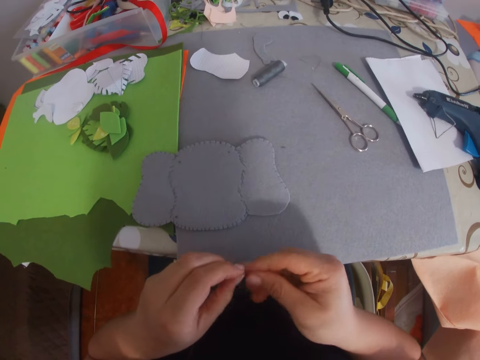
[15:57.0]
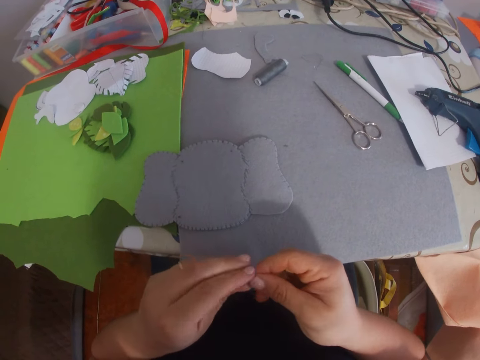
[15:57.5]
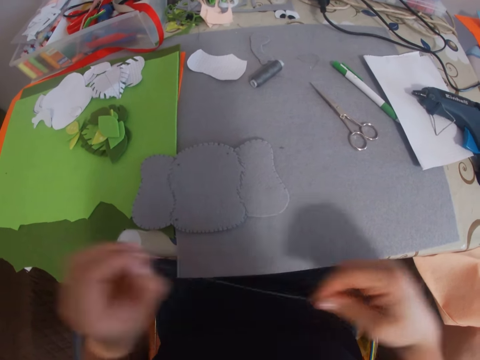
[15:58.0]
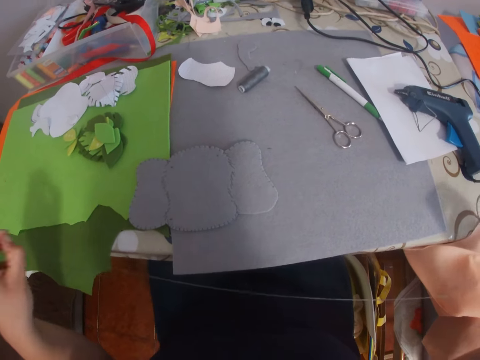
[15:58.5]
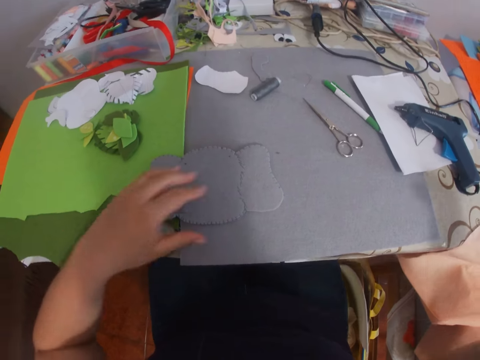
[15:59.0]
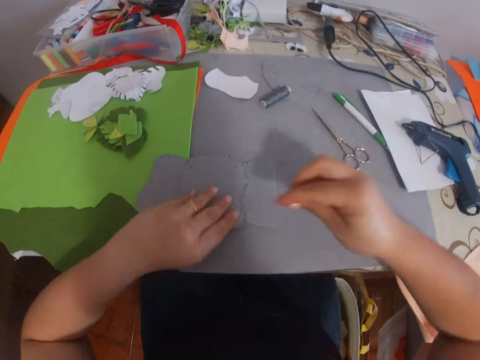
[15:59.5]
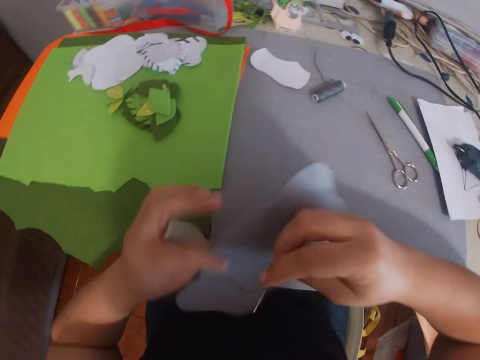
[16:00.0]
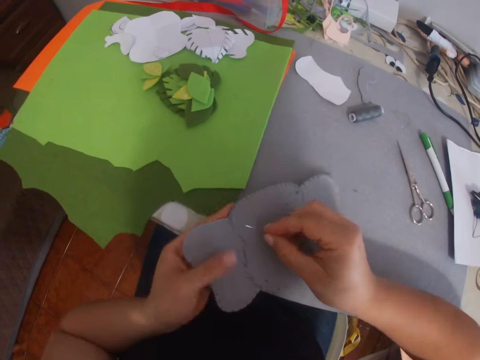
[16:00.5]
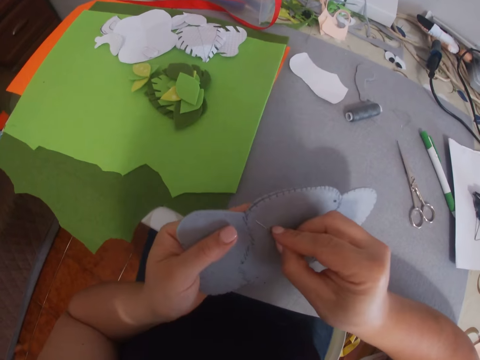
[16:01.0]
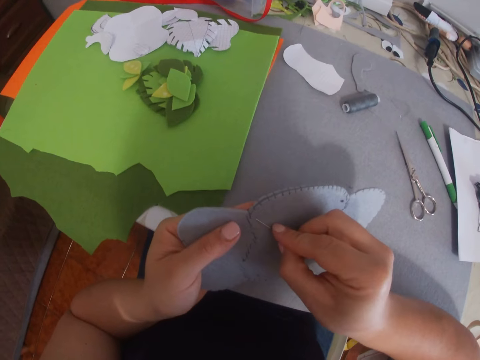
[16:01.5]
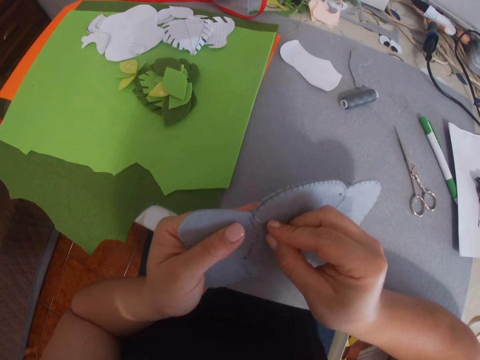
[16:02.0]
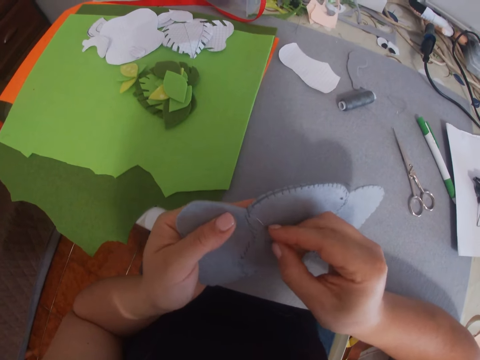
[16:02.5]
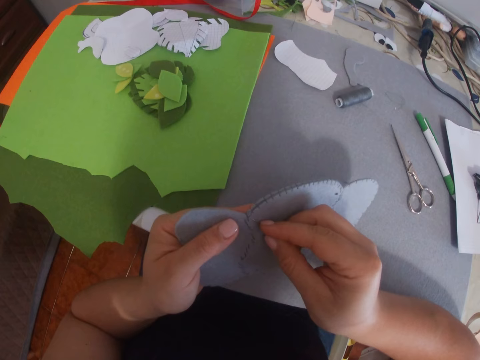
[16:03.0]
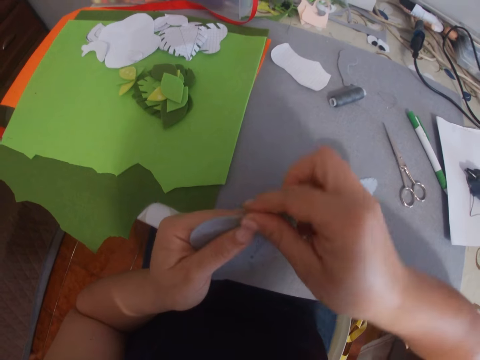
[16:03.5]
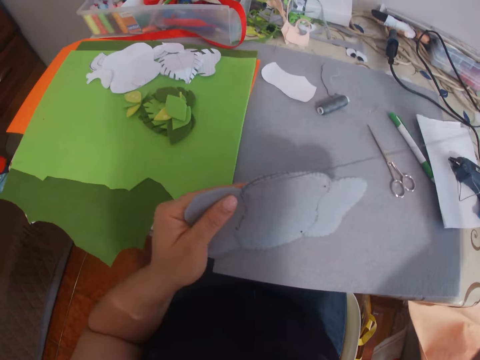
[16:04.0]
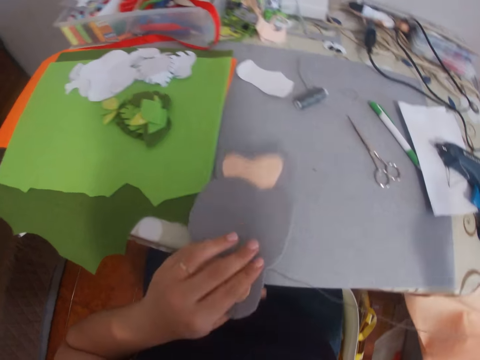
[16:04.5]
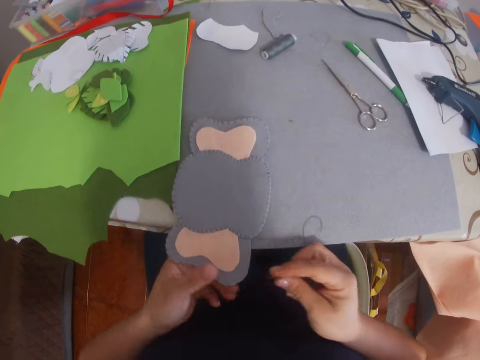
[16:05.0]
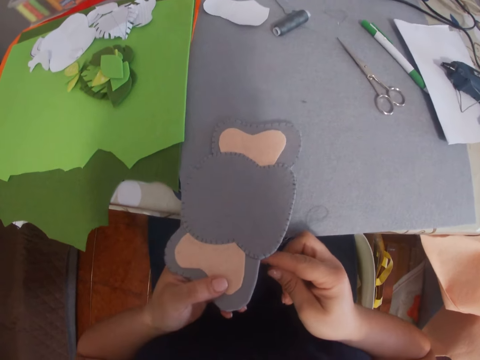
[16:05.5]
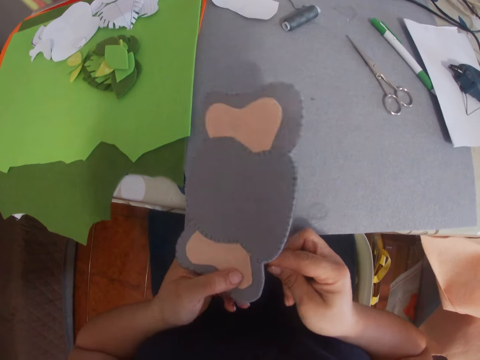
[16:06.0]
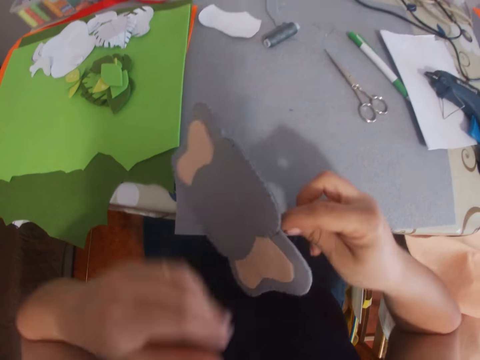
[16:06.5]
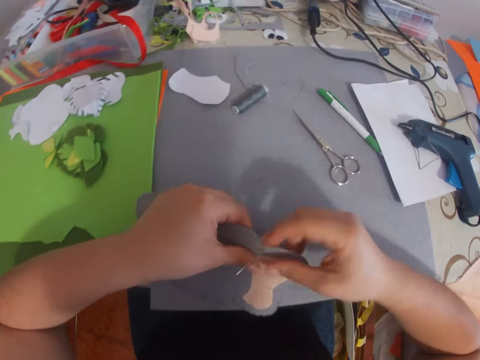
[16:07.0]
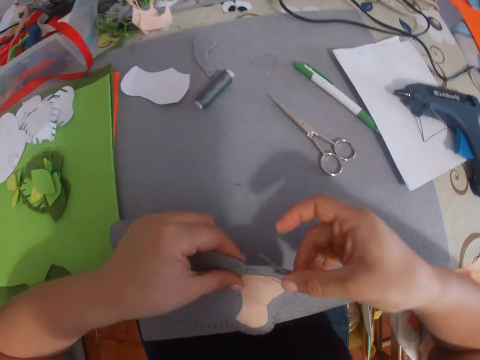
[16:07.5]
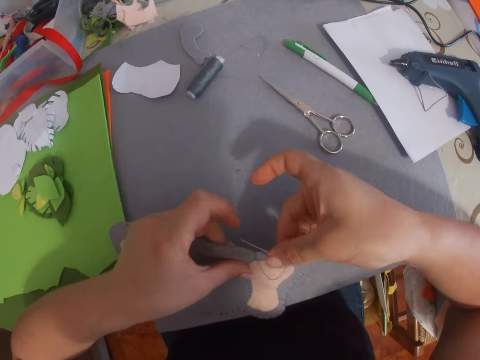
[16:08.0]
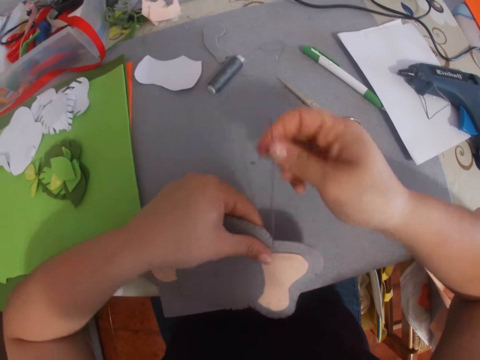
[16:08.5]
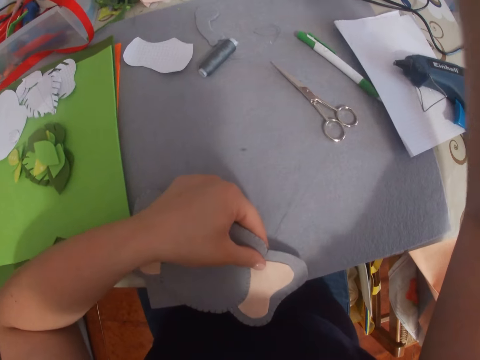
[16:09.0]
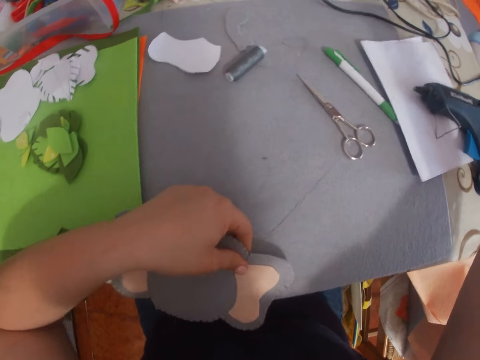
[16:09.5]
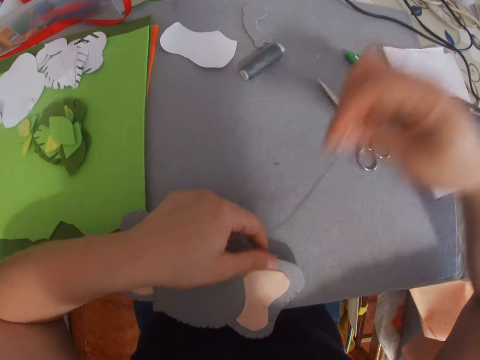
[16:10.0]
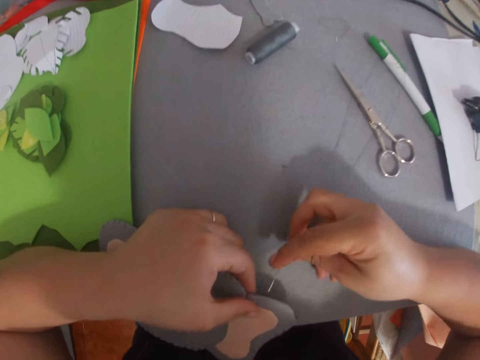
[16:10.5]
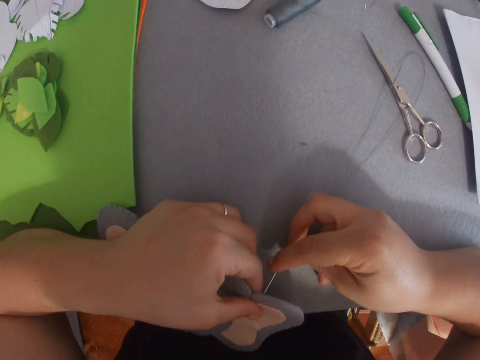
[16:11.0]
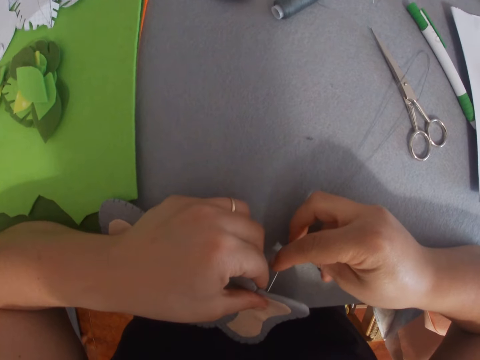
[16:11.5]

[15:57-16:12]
The camera wearer pulls the sew thread. They pick up the craft or cloth on the table, stare at the cloth, and stitch the craft with the needle and thread. They place the cloth on the table and sew the cloth.

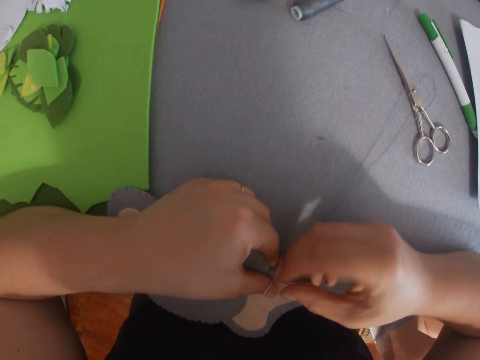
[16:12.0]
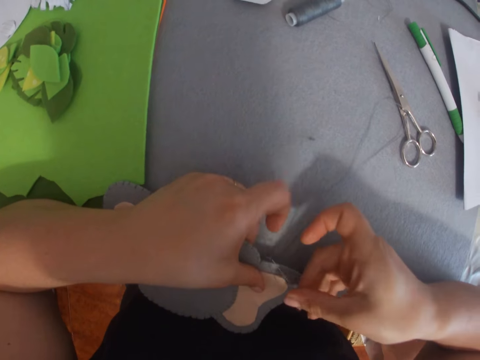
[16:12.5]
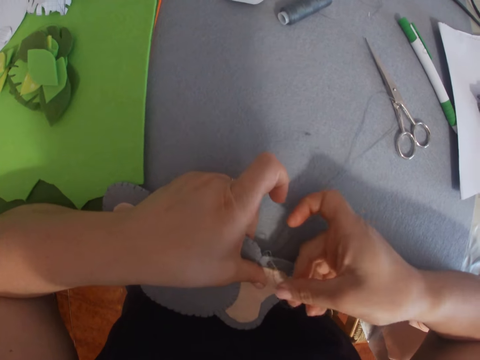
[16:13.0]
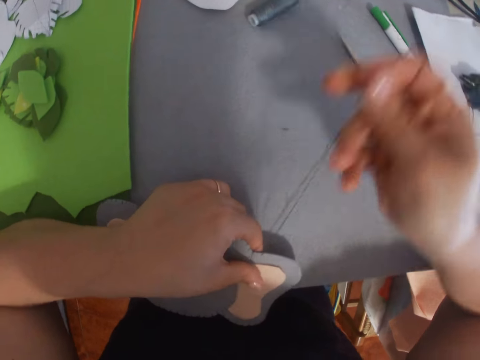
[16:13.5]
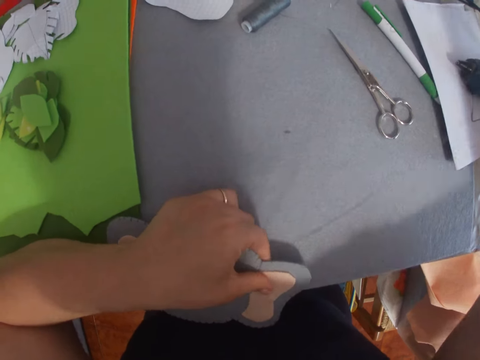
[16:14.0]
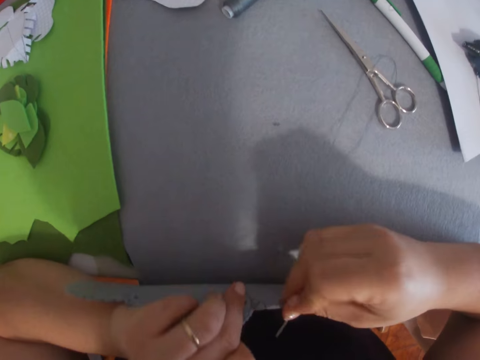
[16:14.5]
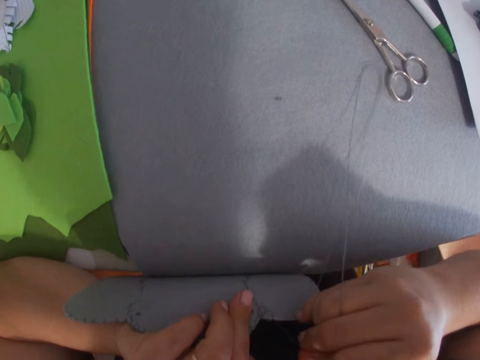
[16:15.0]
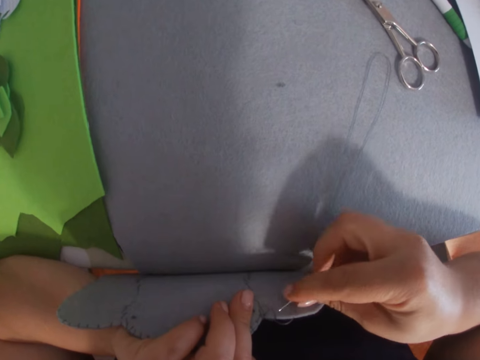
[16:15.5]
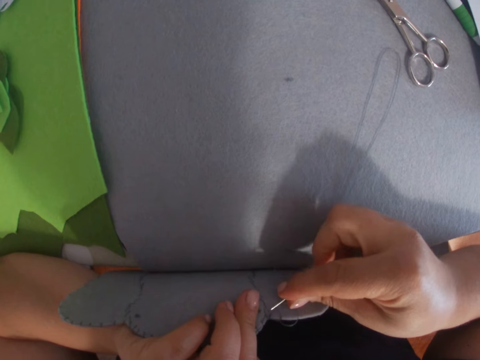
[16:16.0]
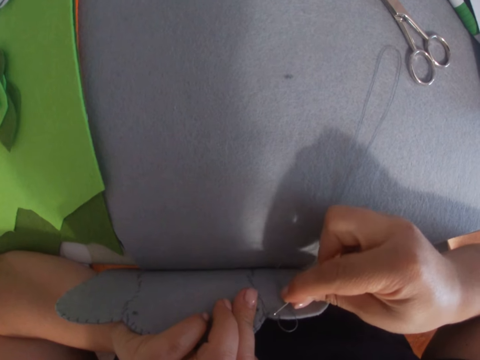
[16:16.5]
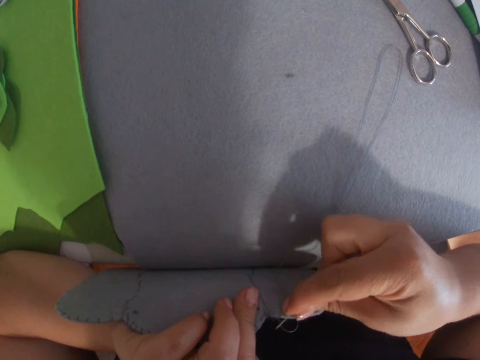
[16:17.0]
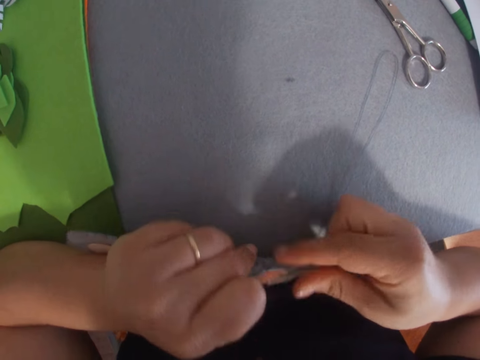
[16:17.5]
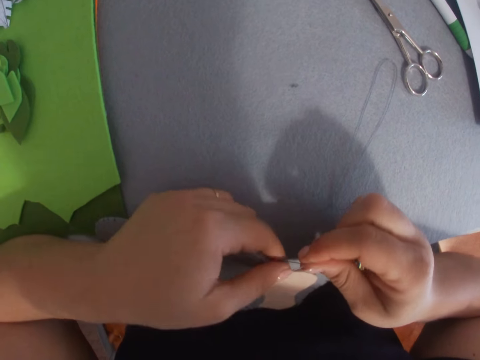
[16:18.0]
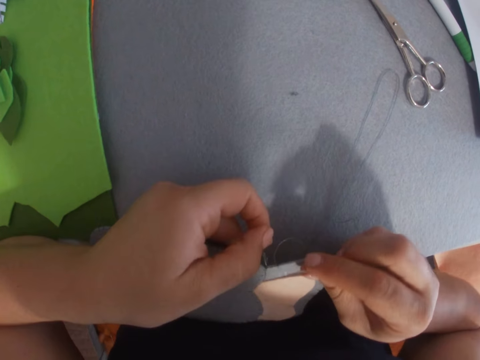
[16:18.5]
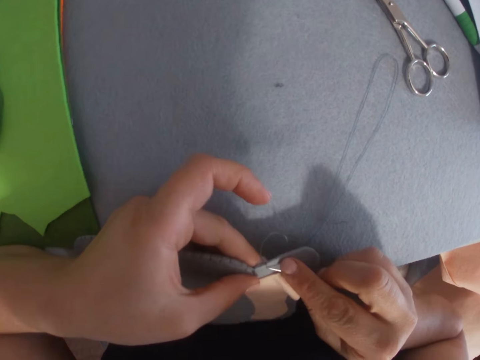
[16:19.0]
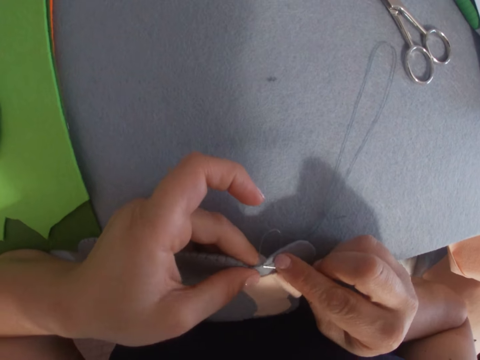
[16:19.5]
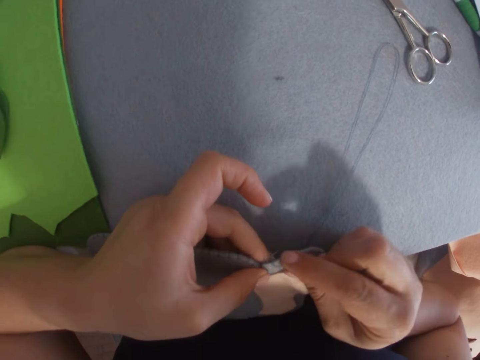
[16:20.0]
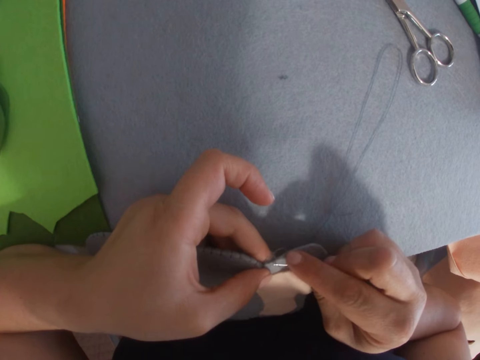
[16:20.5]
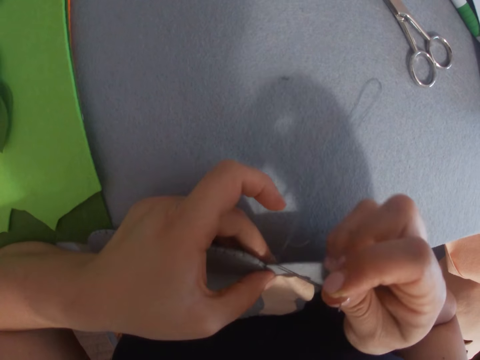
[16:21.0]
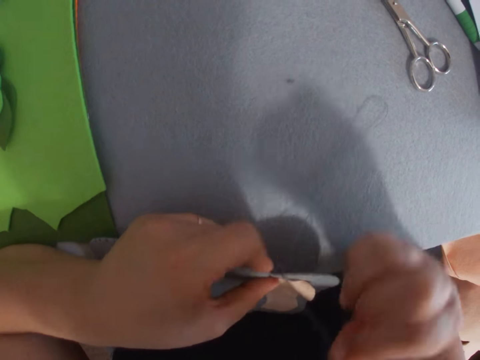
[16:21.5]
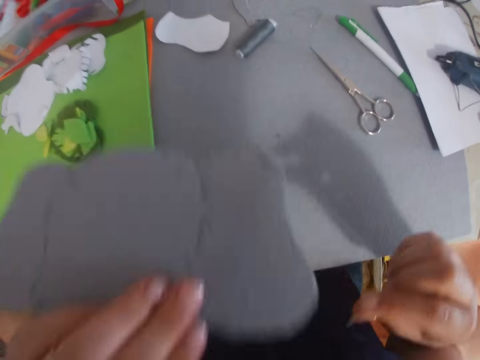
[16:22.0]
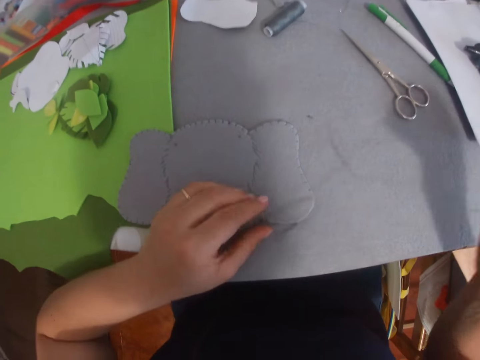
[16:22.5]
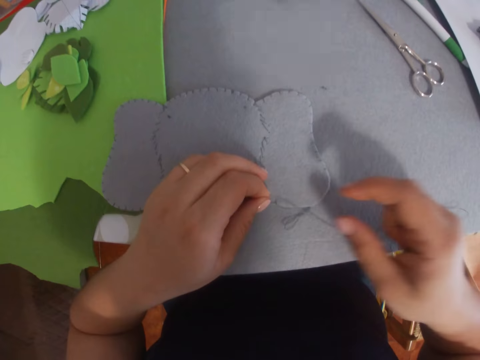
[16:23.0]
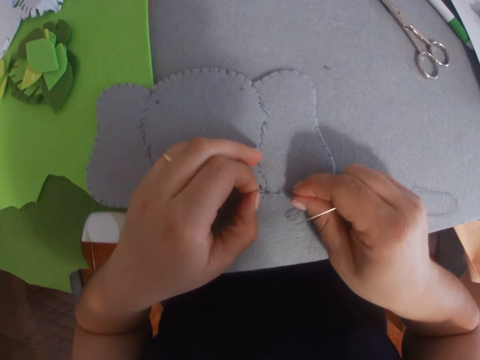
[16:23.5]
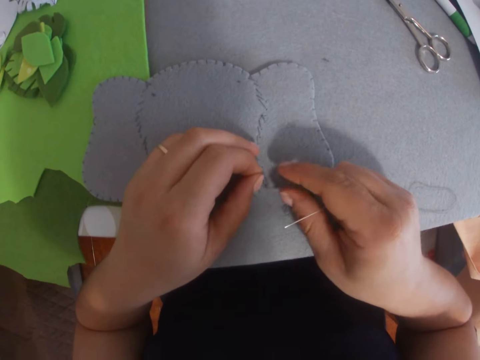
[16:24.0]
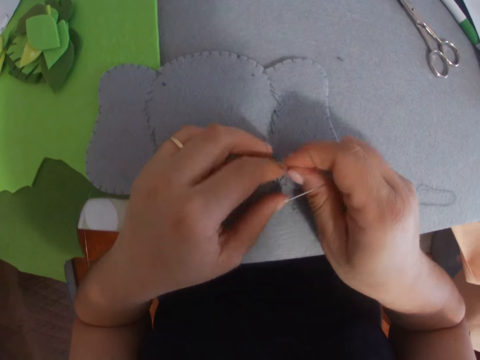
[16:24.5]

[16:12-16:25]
The camera wearer inspects the cloth, pulls the sew thread with the needle, turns the cloth, and inspects the sew thread. They untangle the thread on the craft.
